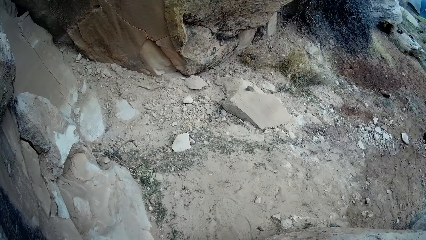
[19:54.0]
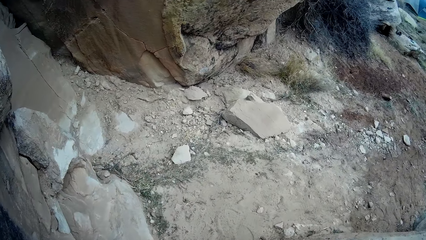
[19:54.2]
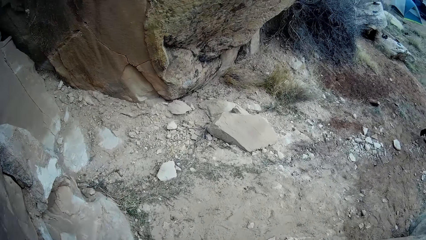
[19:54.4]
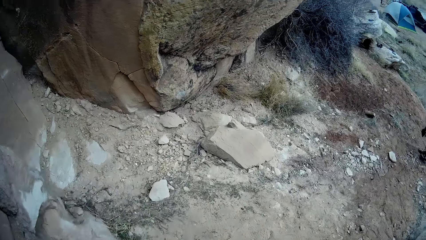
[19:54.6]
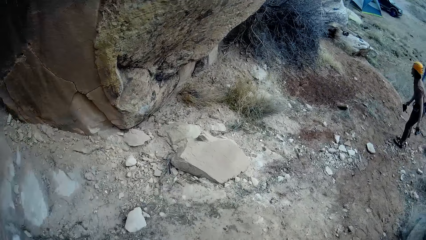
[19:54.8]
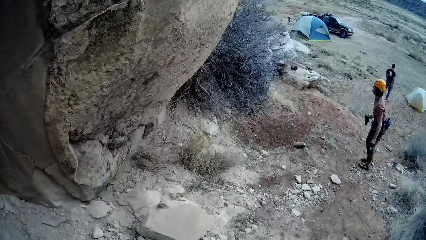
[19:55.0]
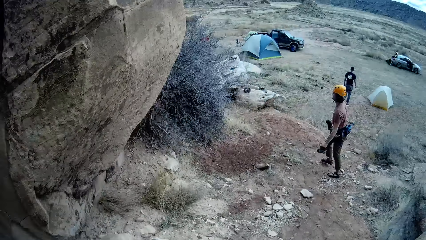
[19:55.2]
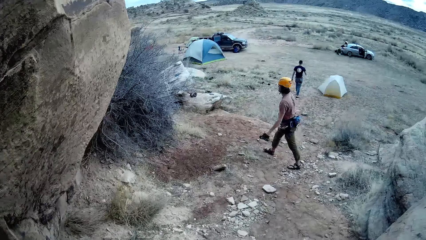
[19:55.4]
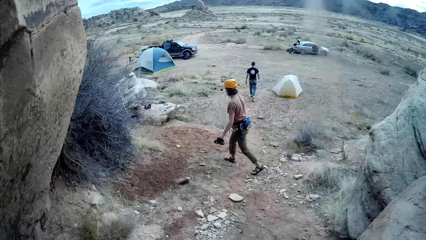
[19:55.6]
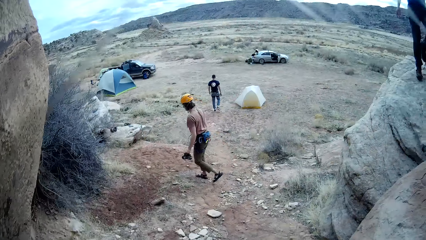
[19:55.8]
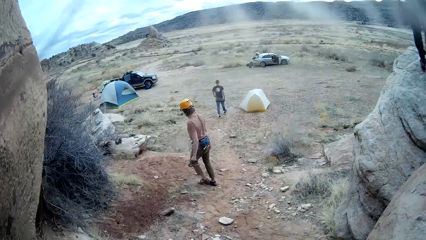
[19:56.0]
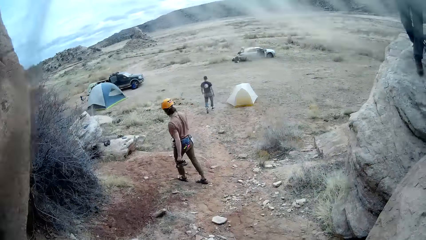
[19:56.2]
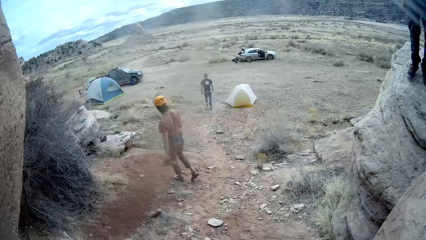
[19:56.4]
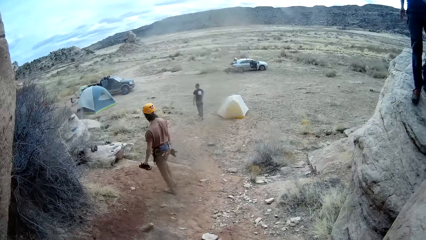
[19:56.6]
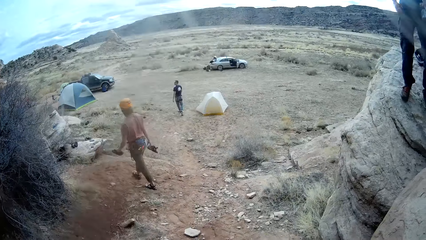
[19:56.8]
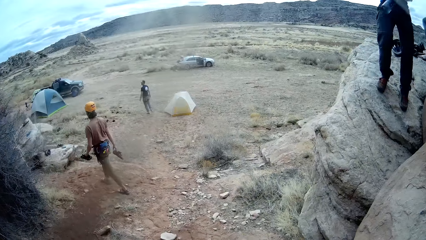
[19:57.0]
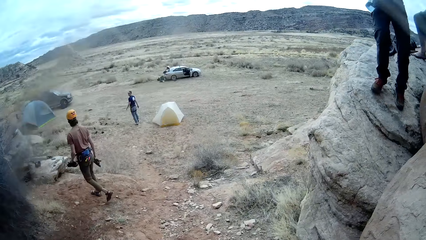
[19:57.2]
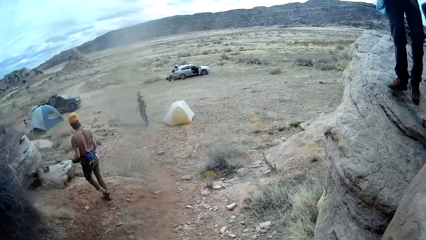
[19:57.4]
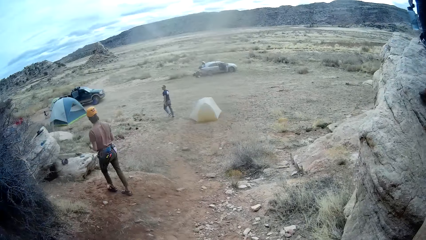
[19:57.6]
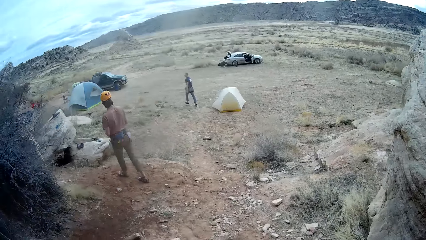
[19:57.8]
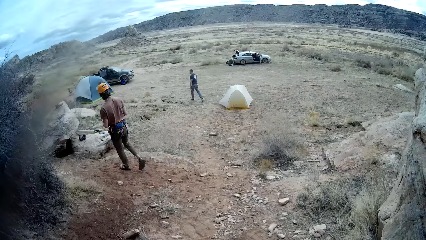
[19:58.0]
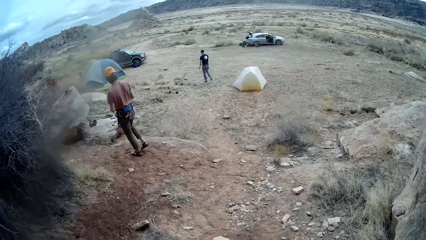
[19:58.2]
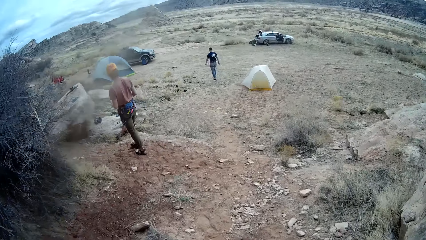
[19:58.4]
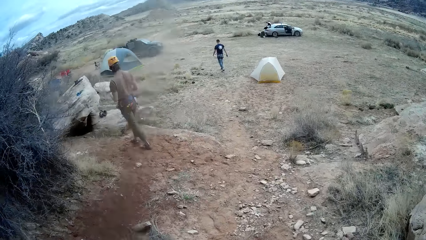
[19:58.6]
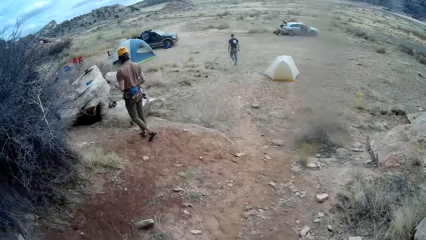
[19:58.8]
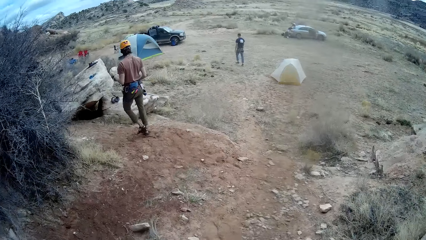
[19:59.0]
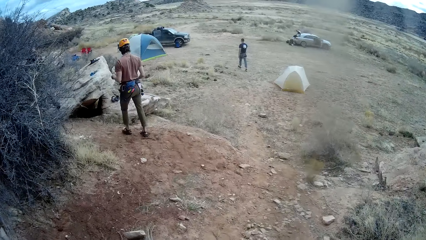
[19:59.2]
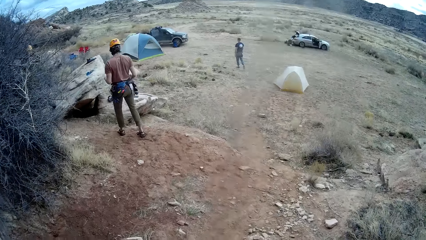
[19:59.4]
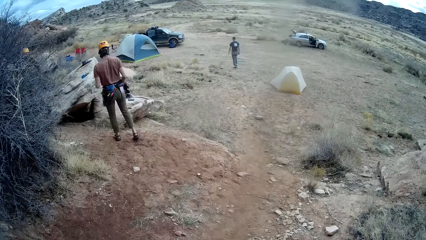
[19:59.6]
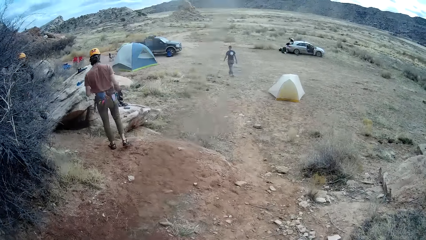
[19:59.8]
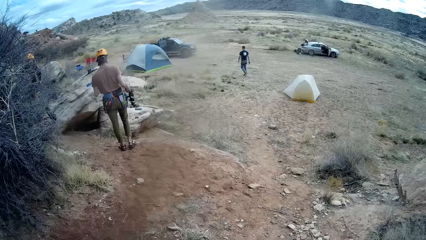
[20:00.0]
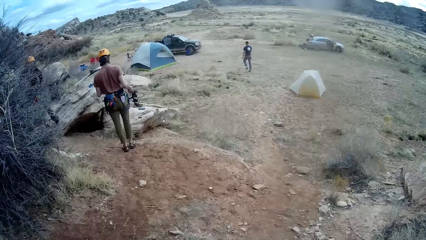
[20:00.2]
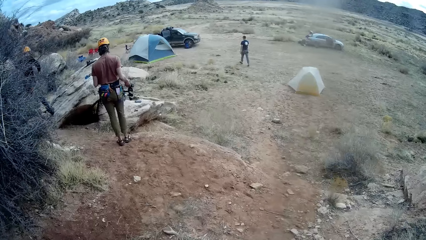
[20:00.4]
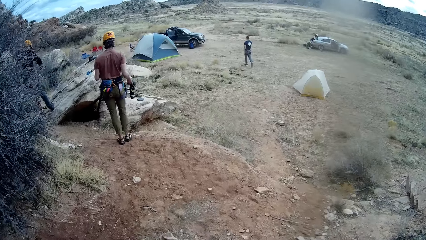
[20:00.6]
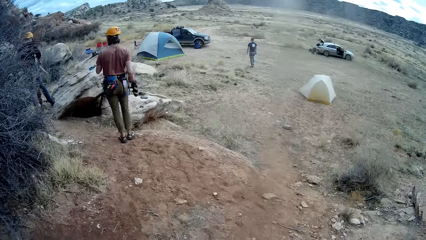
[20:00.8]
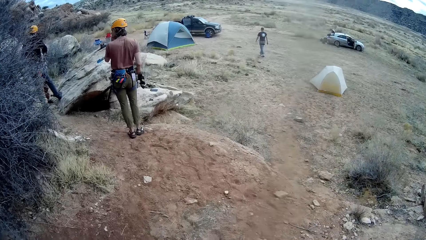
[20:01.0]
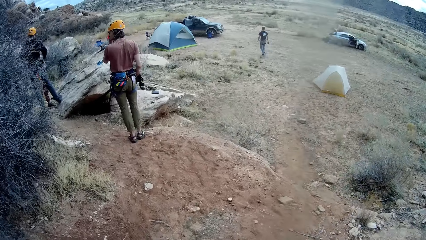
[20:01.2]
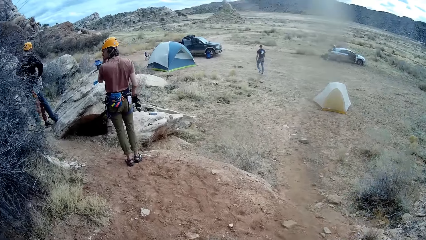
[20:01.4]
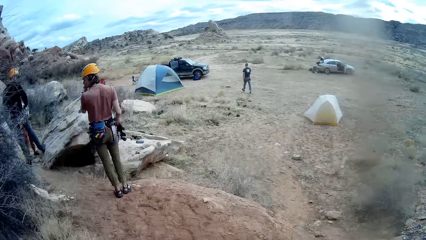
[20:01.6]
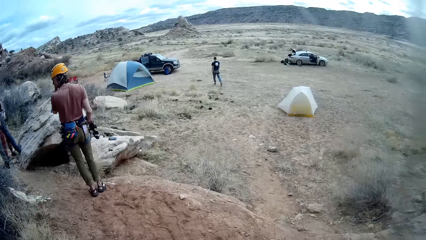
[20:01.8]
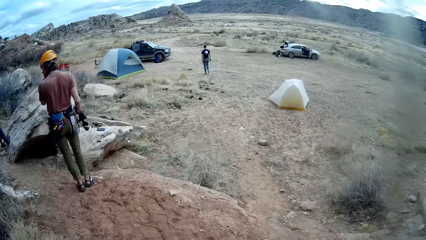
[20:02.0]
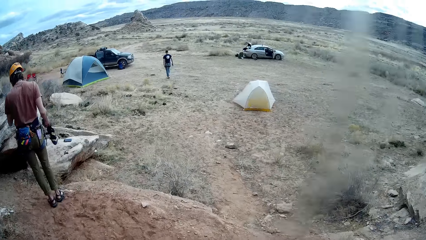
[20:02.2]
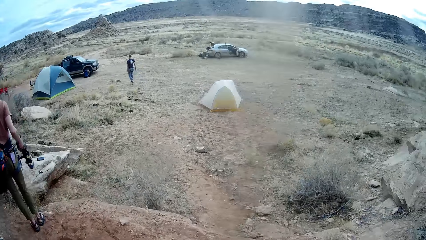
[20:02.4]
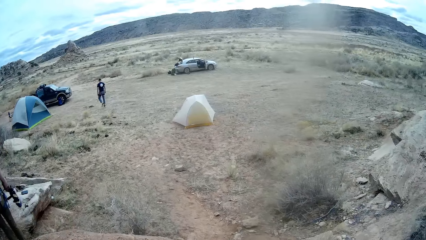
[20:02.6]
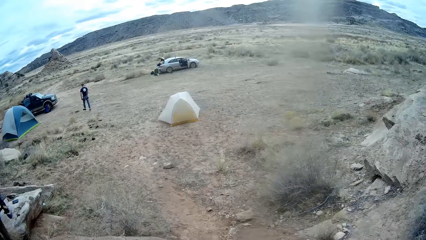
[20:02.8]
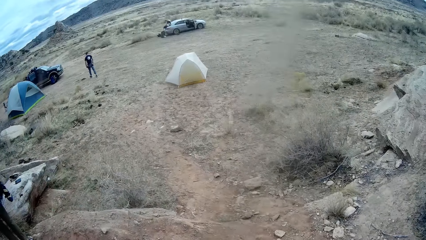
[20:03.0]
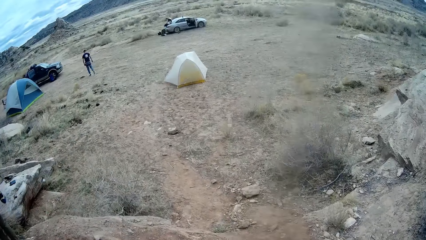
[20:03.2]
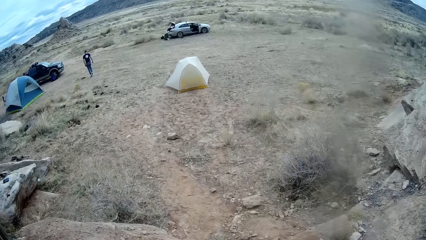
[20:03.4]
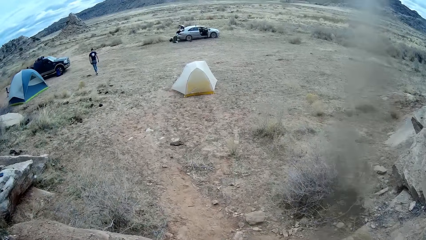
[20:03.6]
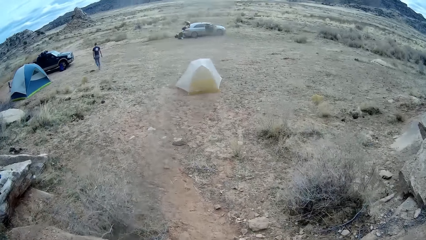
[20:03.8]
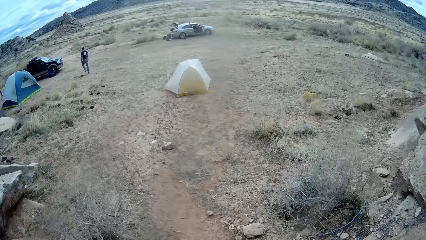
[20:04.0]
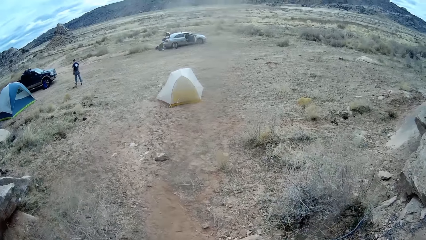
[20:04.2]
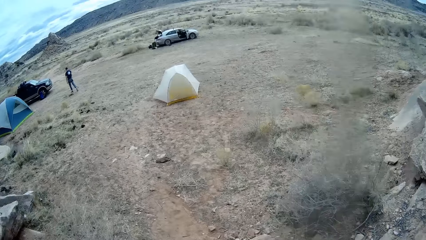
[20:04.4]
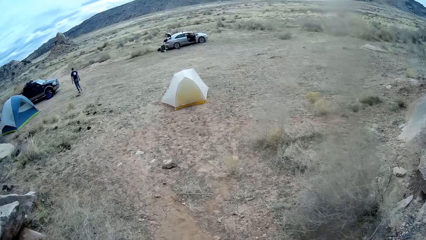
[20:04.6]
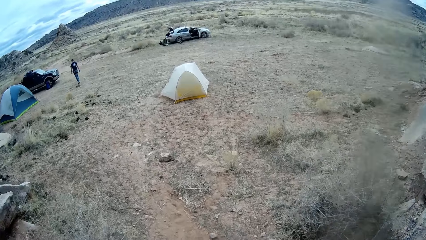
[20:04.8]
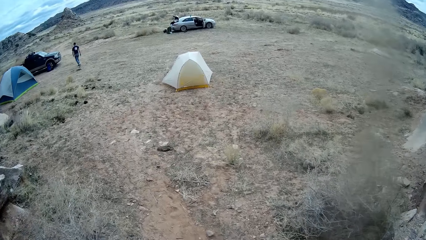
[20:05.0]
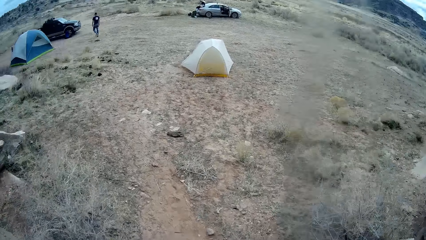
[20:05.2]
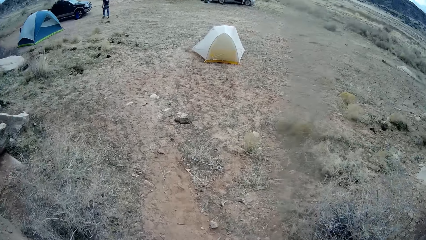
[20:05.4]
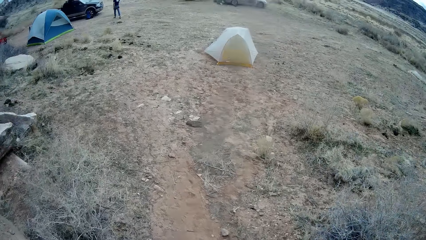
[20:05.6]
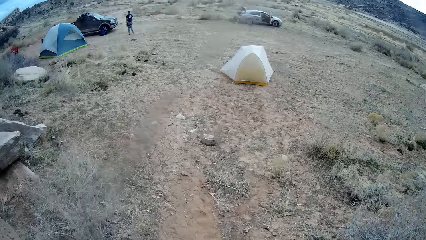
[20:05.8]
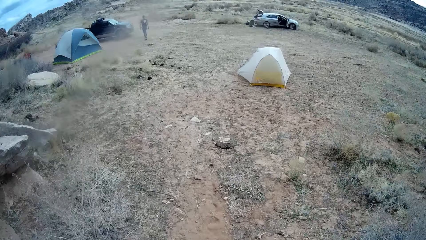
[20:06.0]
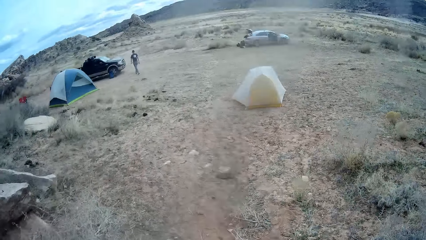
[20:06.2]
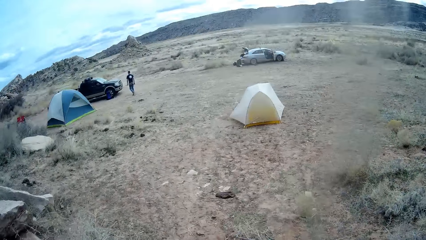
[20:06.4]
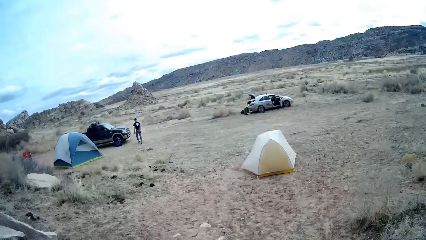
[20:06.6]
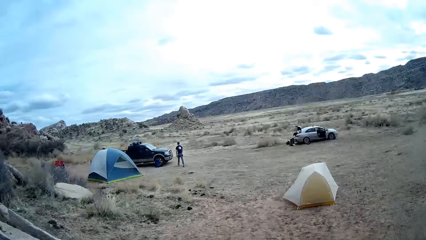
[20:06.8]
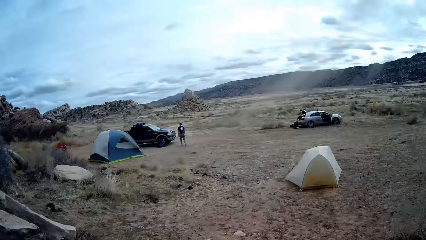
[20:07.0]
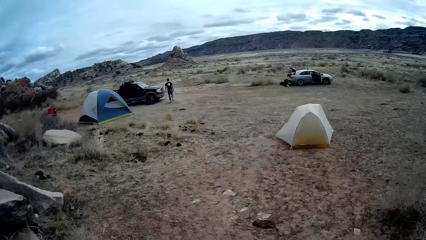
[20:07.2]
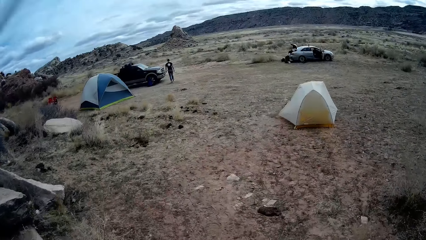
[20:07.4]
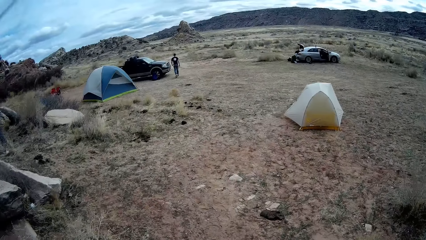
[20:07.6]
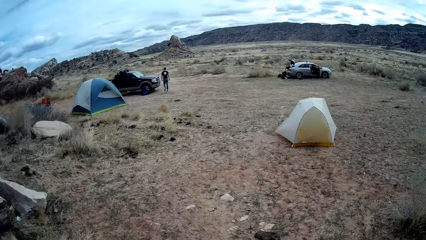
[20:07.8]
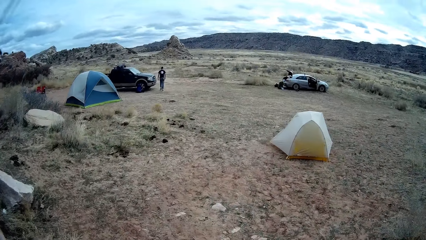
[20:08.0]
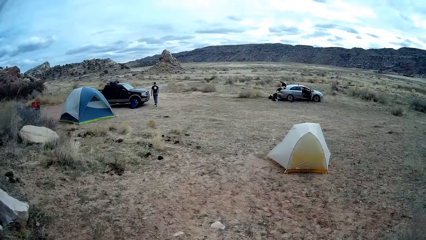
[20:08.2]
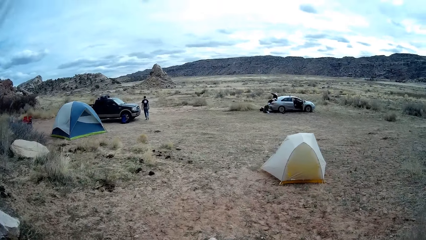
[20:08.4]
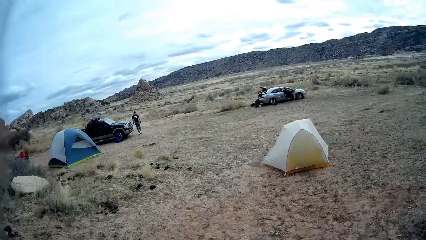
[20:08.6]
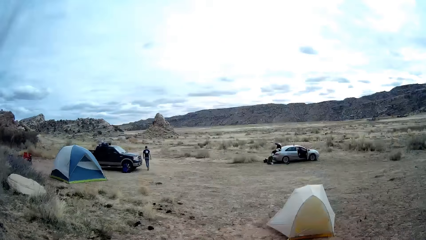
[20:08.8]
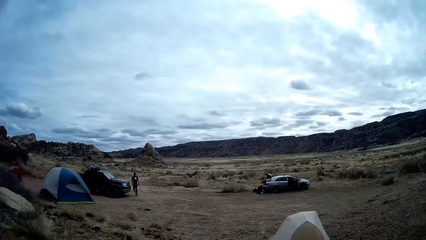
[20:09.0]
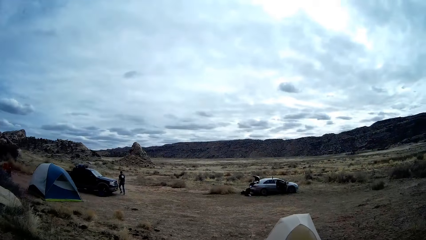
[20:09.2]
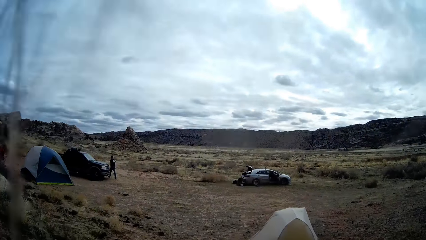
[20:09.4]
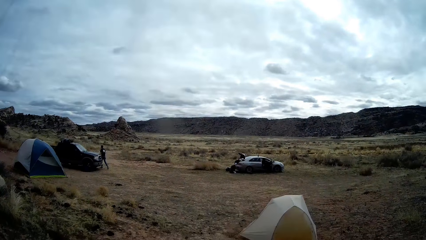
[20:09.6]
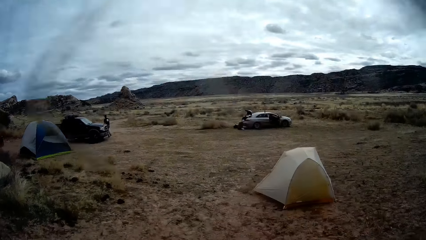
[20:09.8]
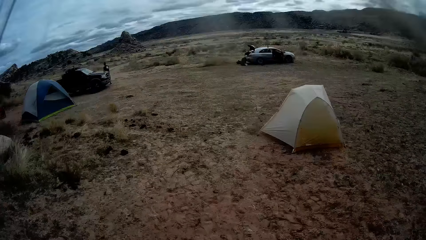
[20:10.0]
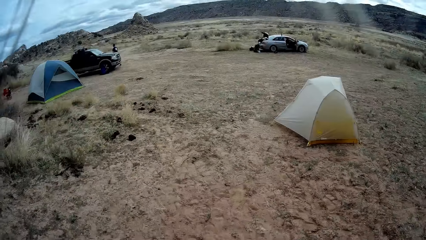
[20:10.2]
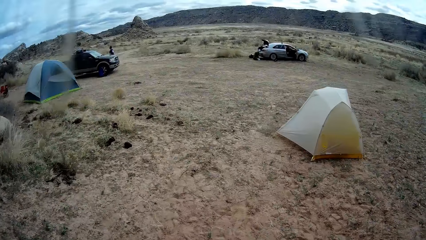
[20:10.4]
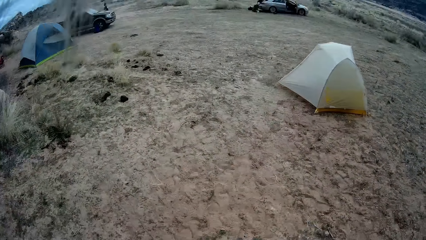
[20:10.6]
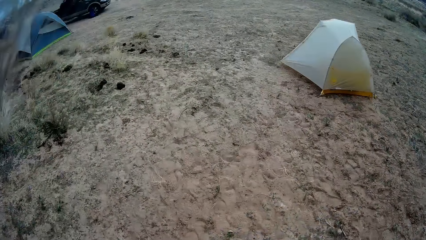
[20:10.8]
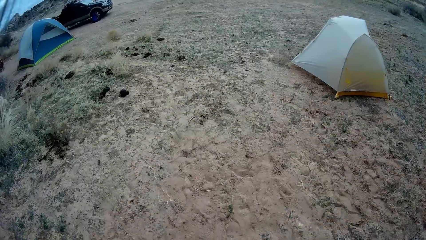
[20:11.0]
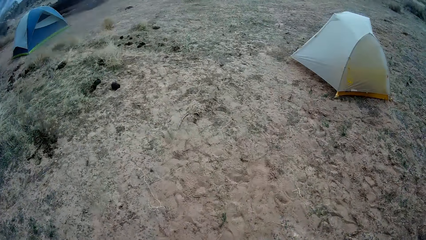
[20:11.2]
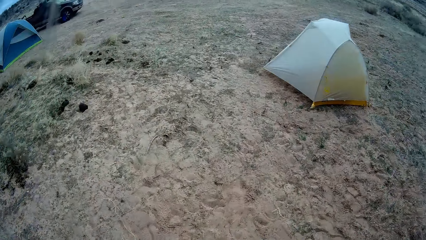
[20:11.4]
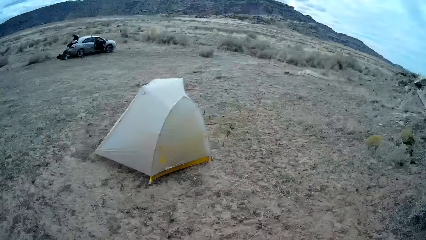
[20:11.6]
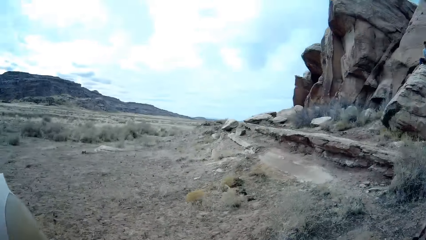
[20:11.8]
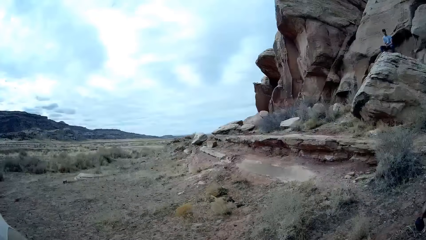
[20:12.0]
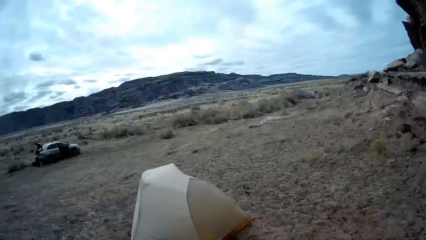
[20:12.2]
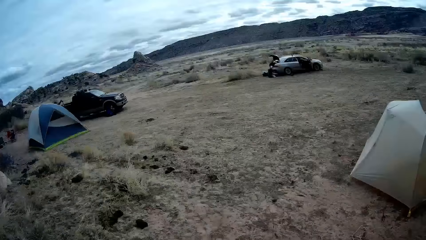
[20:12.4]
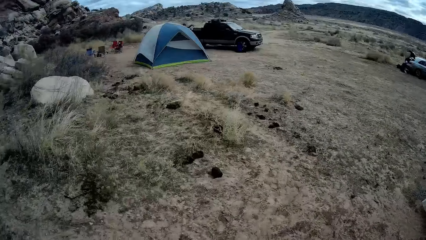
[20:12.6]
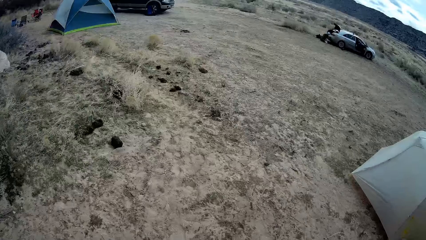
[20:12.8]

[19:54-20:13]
The camera wearer walks towards a car. A man walks towards a truck. Another man walks the other direction. Another man walks towards the car. Another man walks down the rock.
